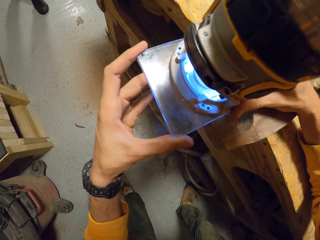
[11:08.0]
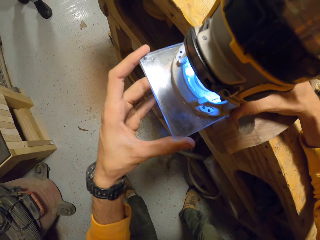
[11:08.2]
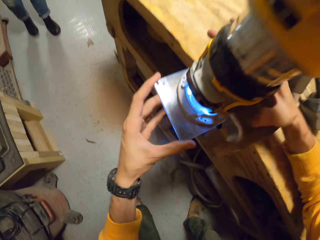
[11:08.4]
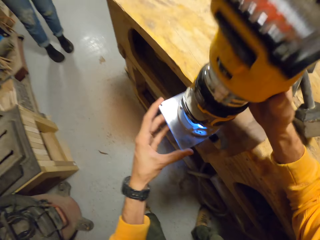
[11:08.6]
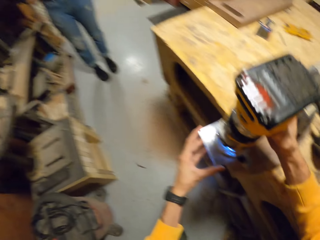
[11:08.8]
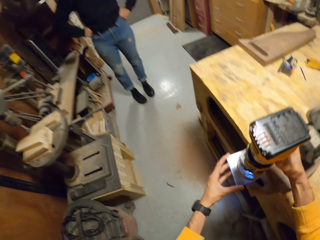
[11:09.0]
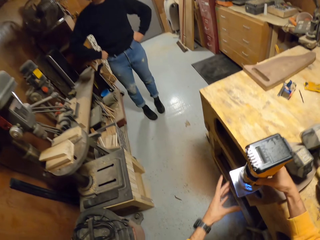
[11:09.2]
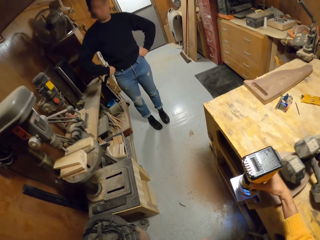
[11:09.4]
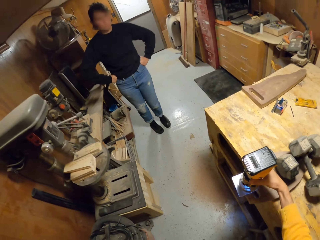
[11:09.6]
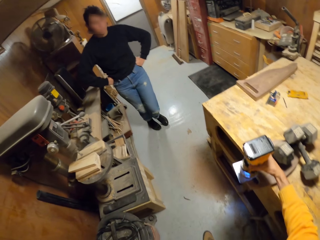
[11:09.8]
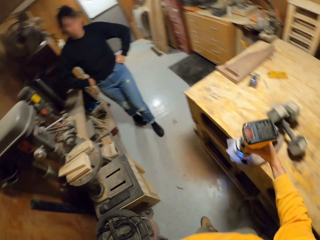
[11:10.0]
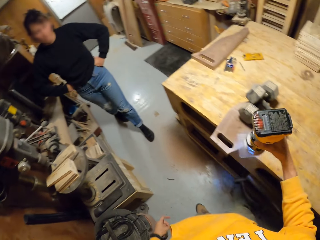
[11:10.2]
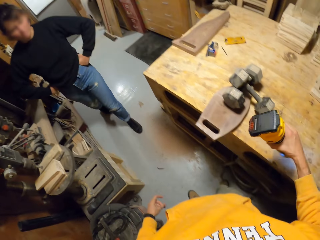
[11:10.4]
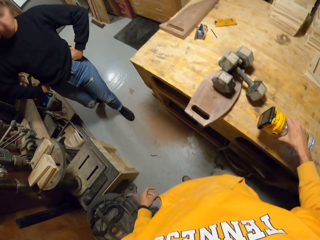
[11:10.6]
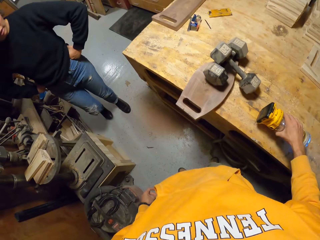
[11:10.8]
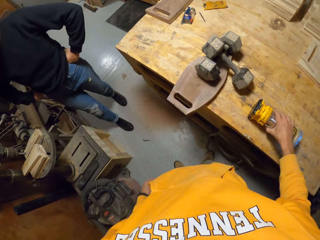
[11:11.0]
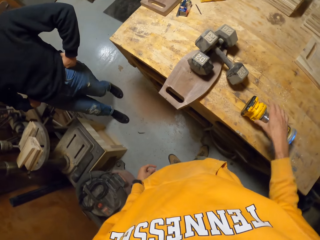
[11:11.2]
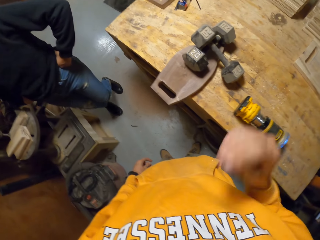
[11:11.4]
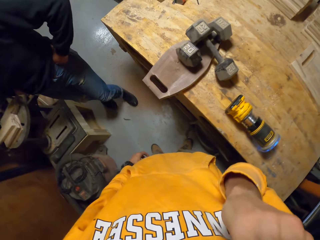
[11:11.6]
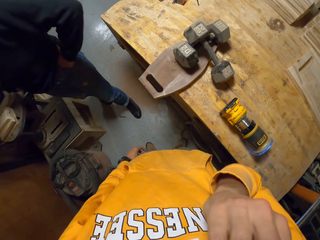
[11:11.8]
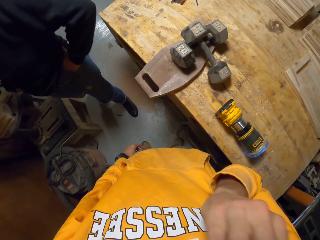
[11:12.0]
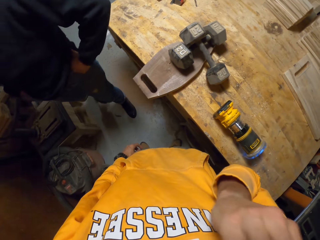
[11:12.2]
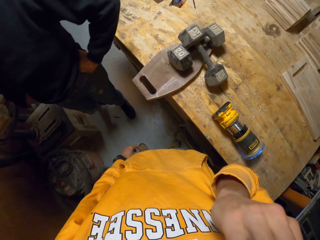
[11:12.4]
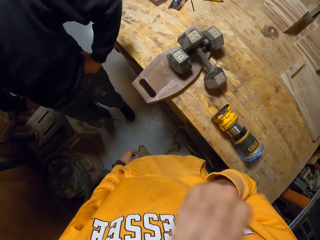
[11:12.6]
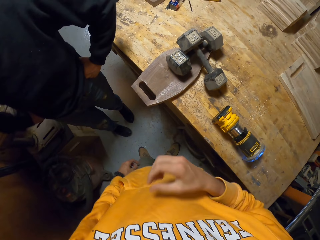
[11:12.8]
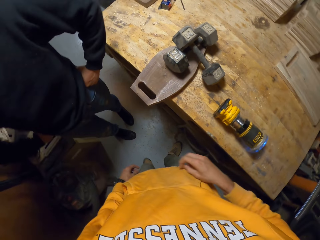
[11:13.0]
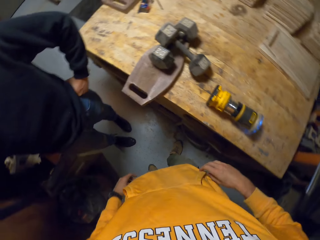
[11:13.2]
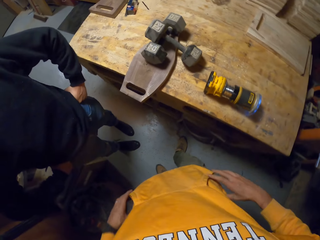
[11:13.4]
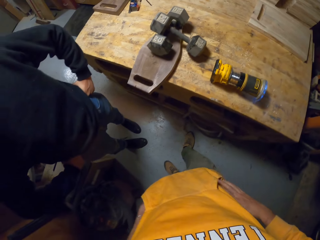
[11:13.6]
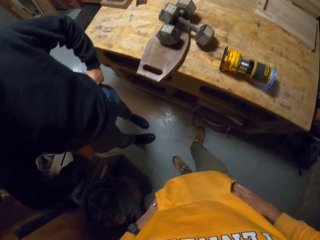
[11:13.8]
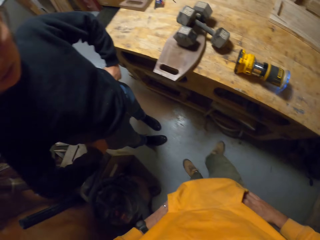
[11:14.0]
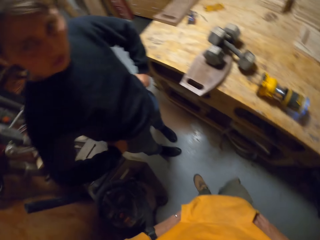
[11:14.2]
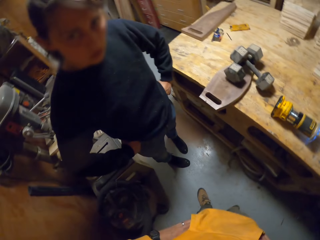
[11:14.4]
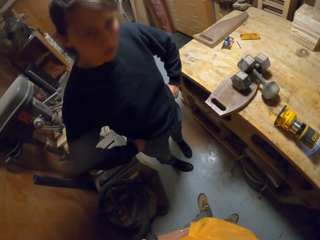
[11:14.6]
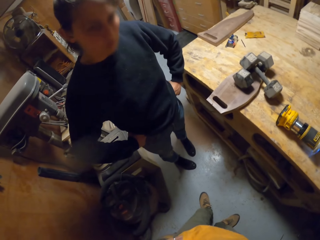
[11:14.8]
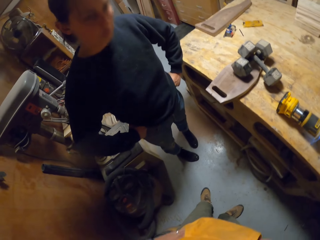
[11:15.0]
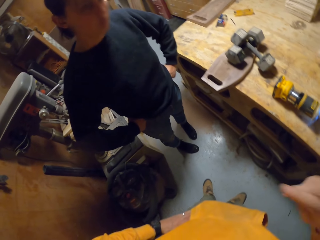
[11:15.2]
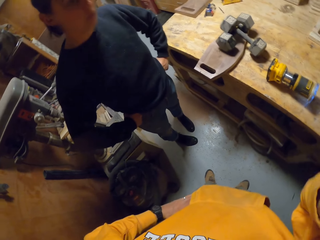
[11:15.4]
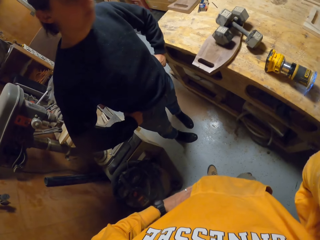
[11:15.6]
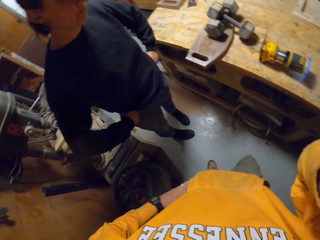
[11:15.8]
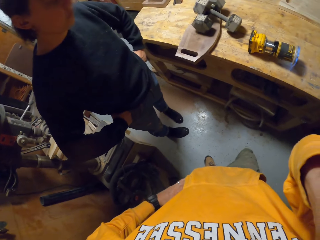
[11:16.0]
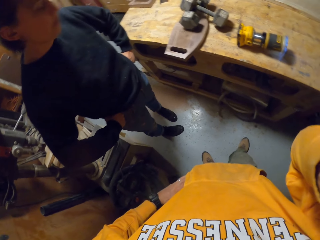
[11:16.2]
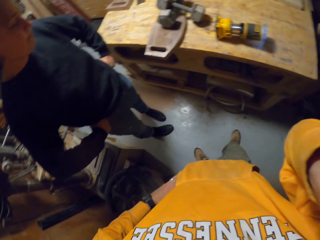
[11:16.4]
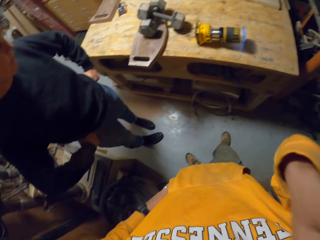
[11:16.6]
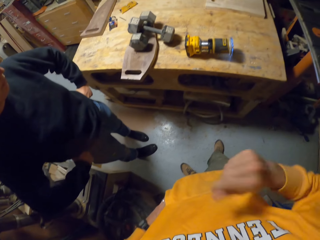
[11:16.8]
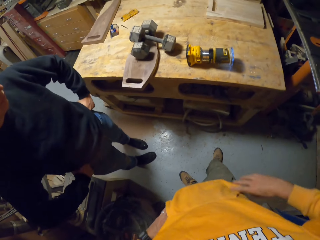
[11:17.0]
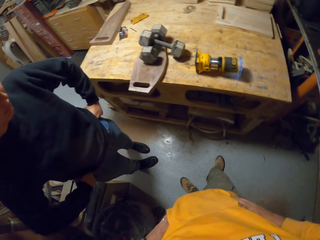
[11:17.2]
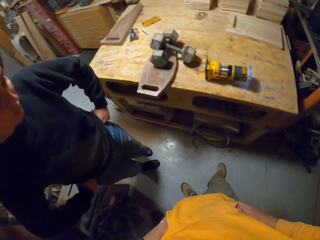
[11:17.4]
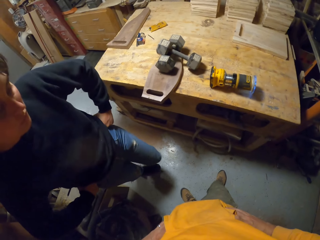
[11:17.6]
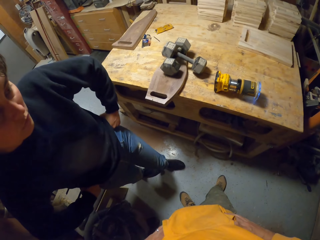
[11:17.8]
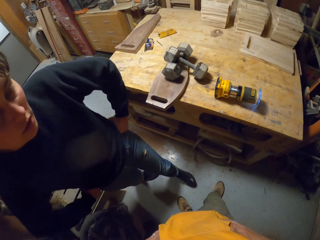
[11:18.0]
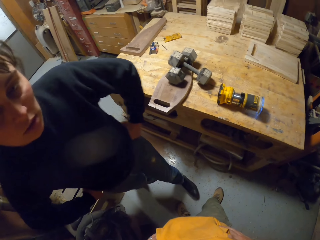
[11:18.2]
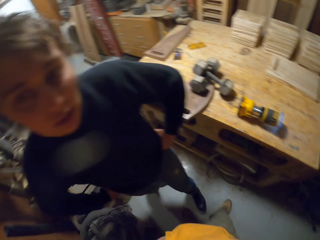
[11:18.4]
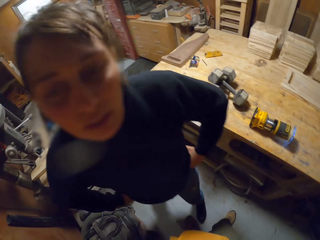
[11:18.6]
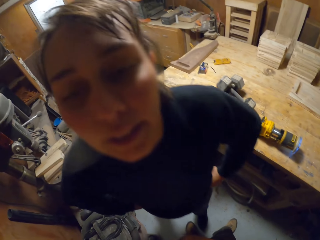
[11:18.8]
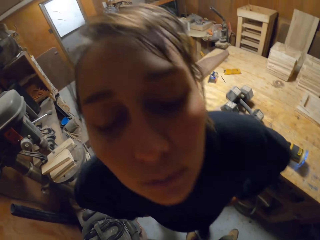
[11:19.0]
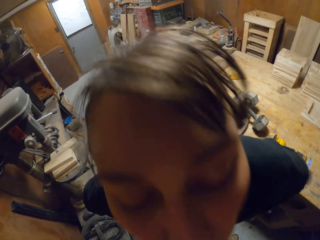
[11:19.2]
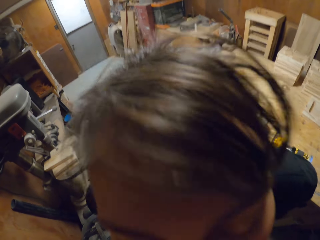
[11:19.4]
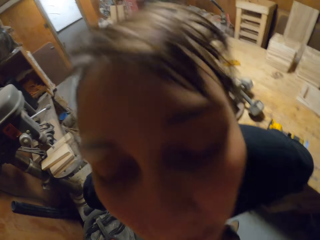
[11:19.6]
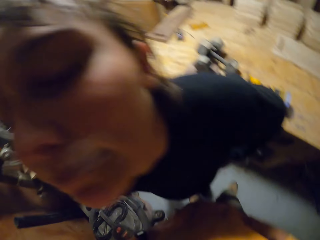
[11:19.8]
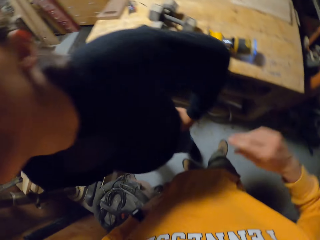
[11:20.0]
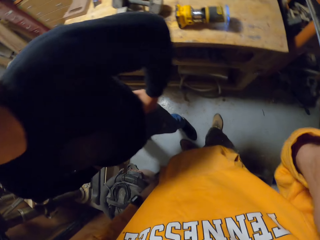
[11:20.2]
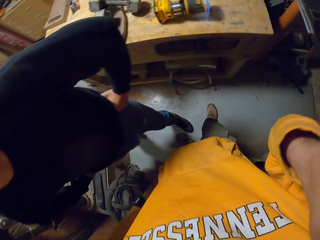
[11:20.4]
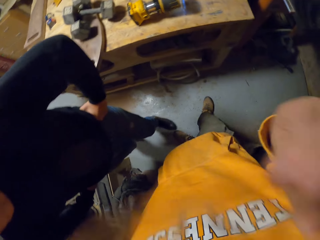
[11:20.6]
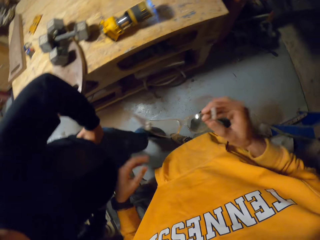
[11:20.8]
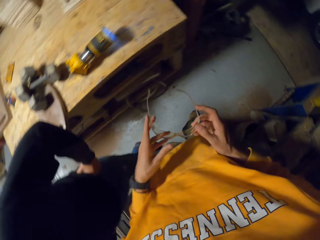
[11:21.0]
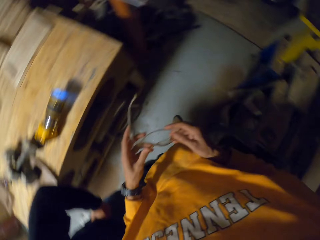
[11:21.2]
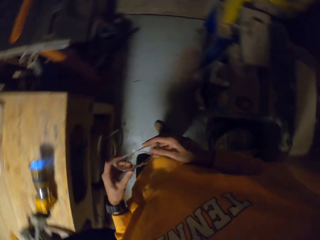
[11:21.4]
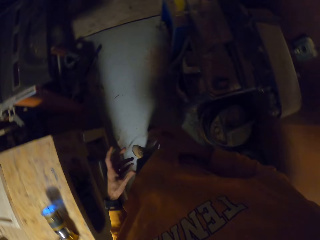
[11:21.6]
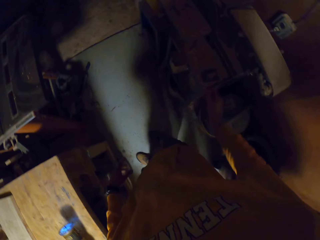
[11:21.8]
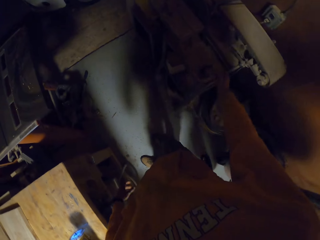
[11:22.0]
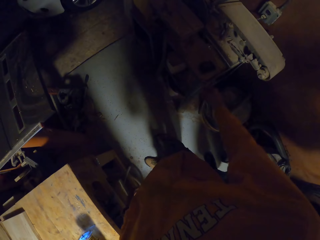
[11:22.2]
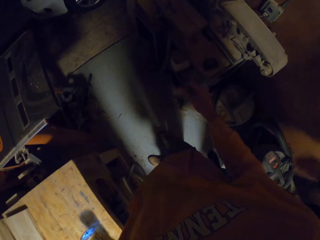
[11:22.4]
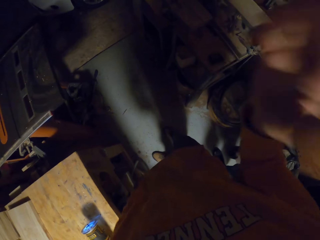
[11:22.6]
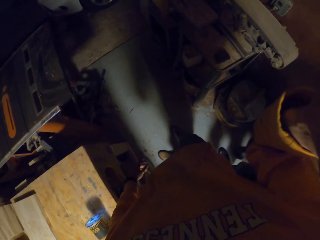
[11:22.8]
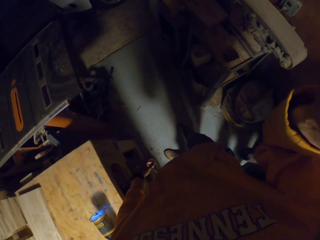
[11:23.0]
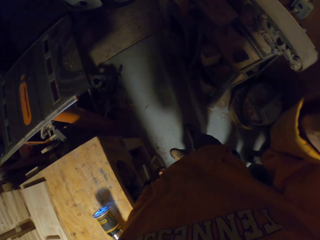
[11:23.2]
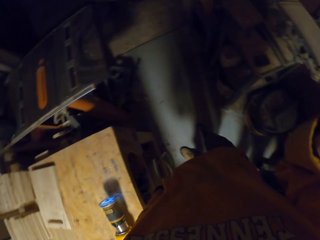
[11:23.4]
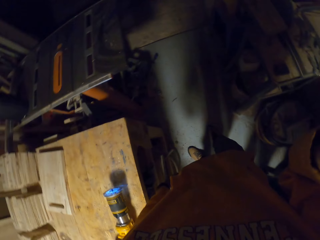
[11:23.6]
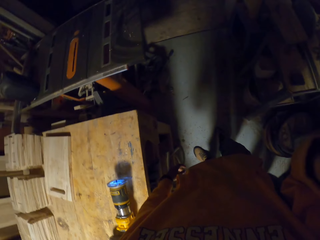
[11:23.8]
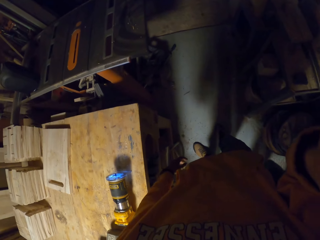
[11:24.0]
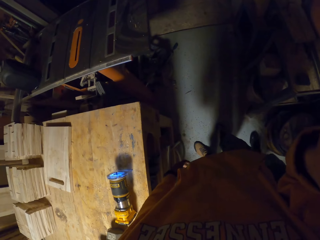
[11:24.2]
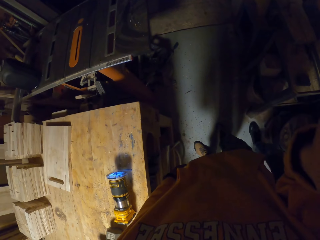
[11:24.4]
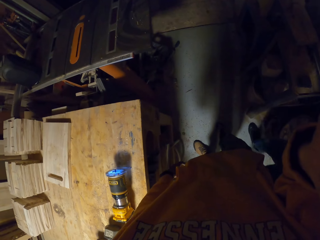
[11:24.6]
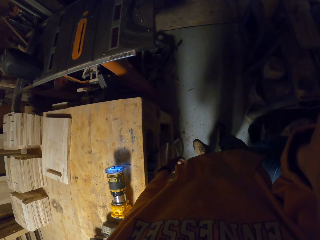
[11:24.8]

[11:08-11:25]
A woman walks in the workshop towards the camera wearer. The camera wearer interacts with the woman. He puts the device on the table with his right hand. He scratches the cheek. He touches his face with his right hand. He pockets. He interacts with the woman. He touches his face with his right hand. He pockets the right hand. He interacts with the woman. He removes his glasses with his right hand. The woman peeps at something. The camera wearer puts the glasses on a machine or table with his right hand. He lifts his right hand toward his face. He touches the face.
